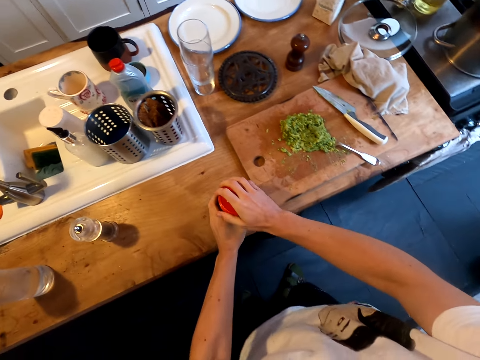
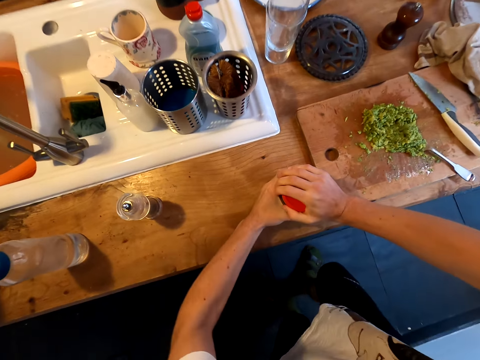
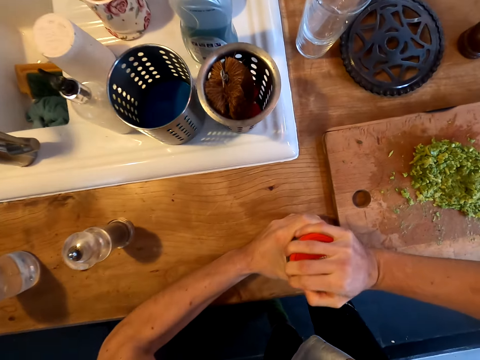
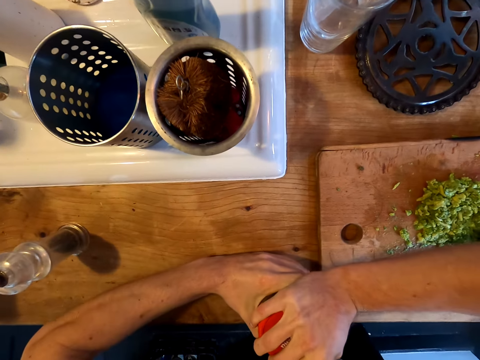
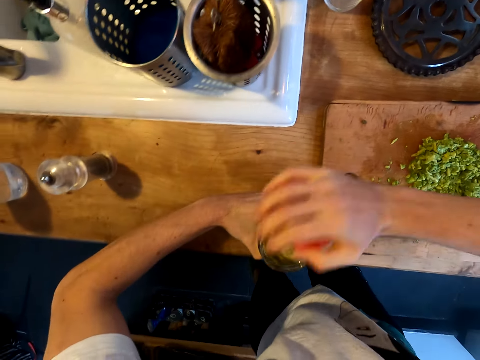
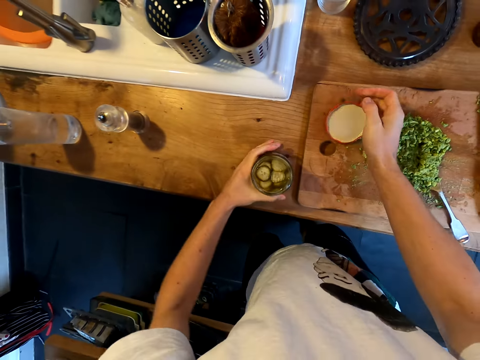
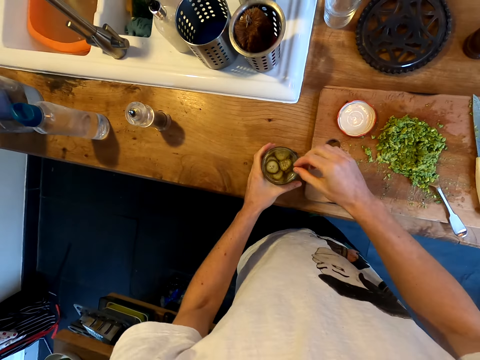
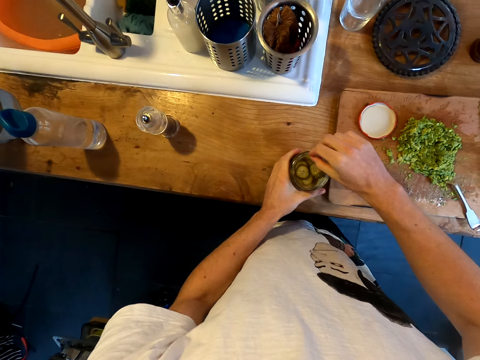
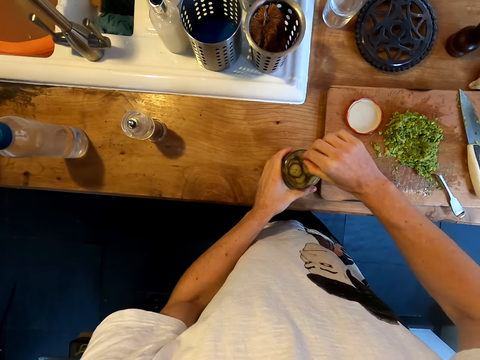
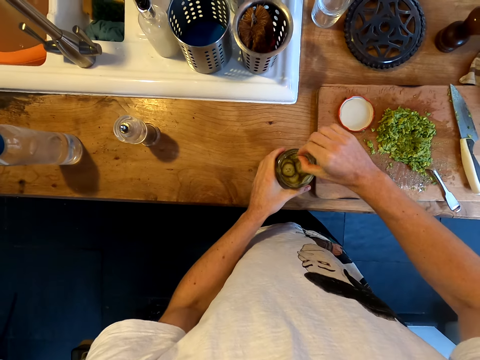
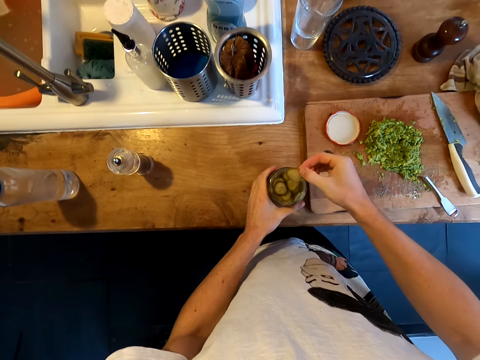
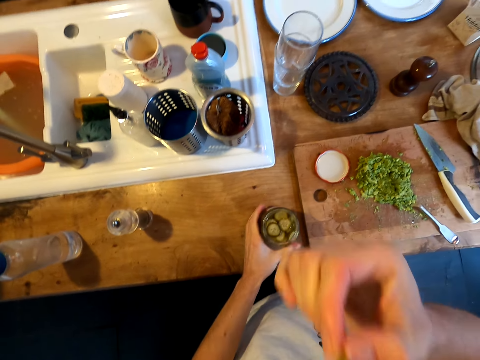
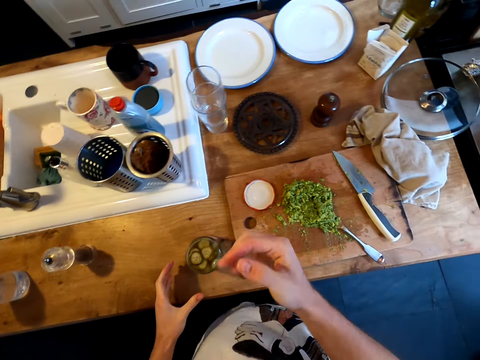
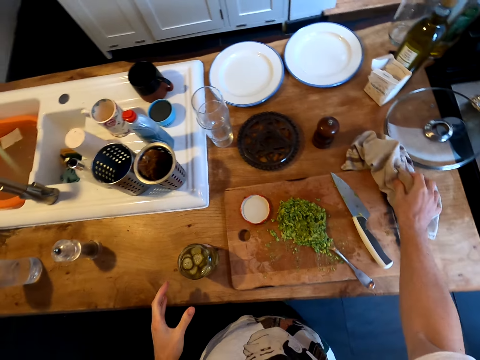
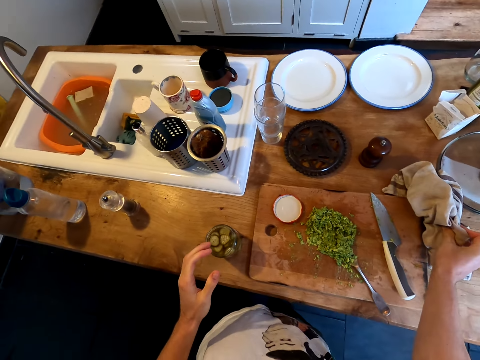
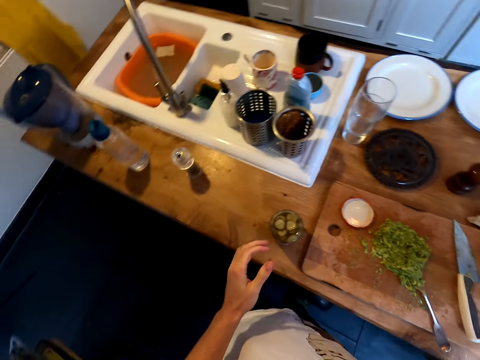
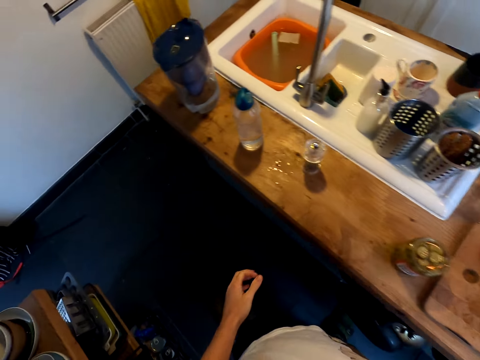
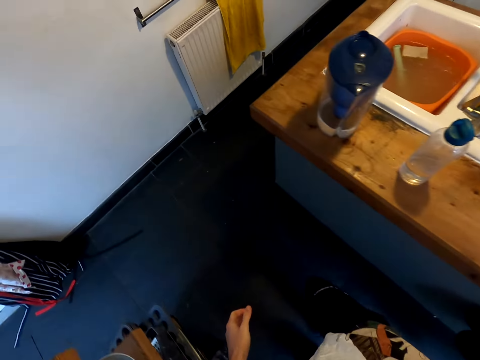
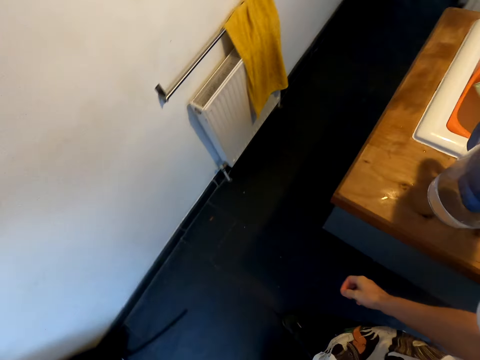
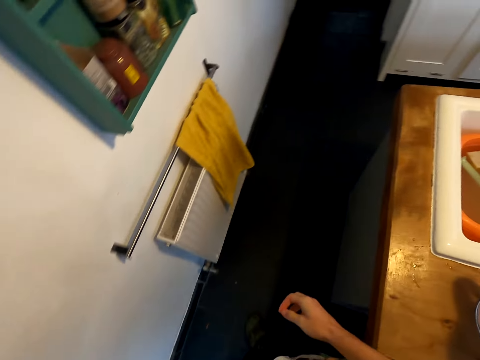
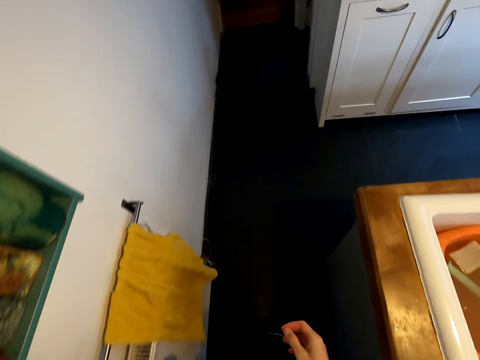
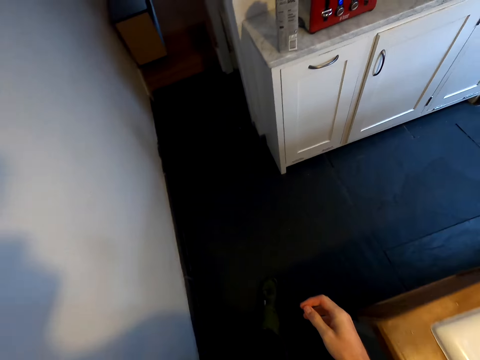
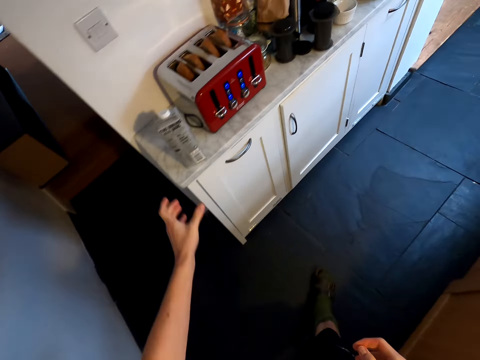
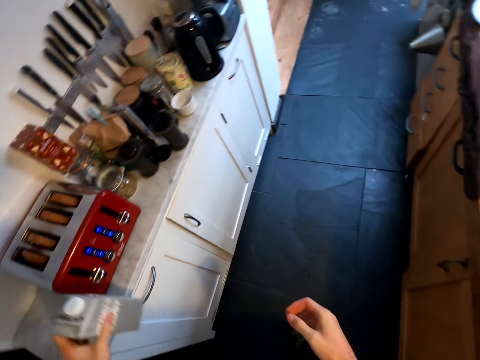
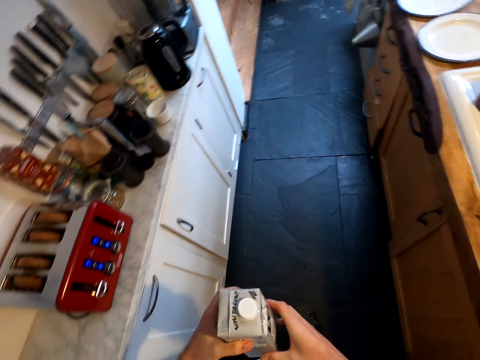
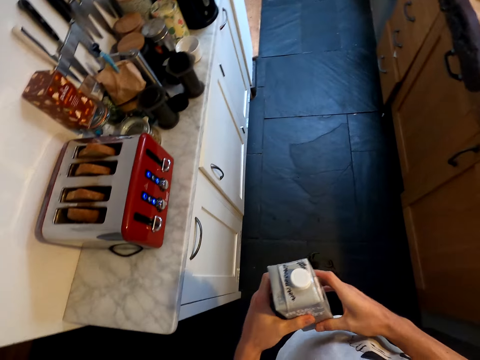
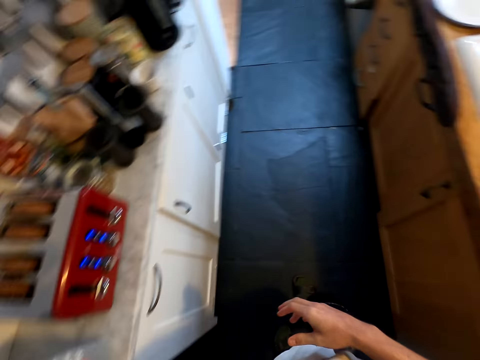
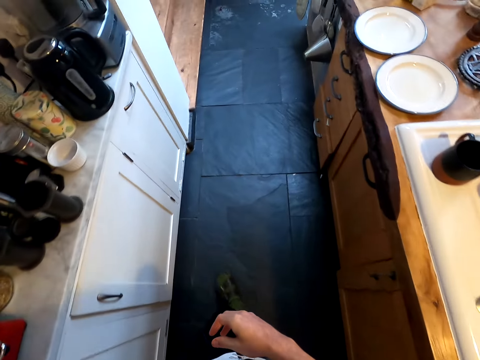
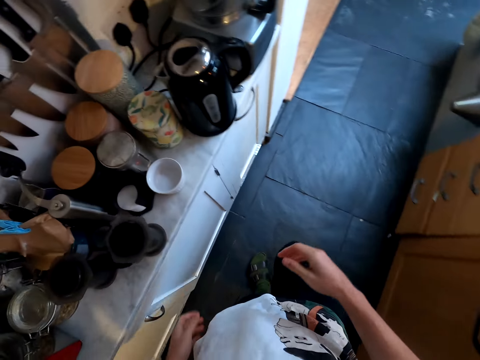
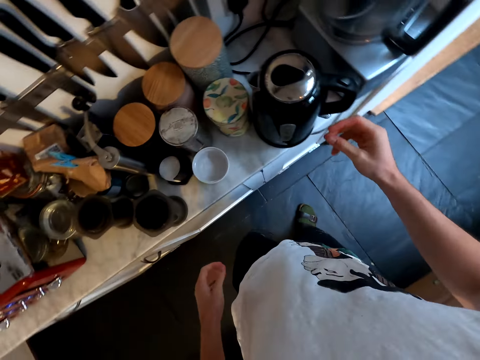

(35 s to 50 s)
The camera wearer puts the tin on the counter. He opens the tin. He puts the lid on the counter. He picks up cucumber. He eats the cucumber. He pulls his hand off the tin. He dries his hand with a cloth. He walks around the kitchen. He picks up a packet of milk. He holds the packet of milk with both hands. He pulls his hand off the packet of milk. He walks around the kitchen. He puts the milk on a cupboard.

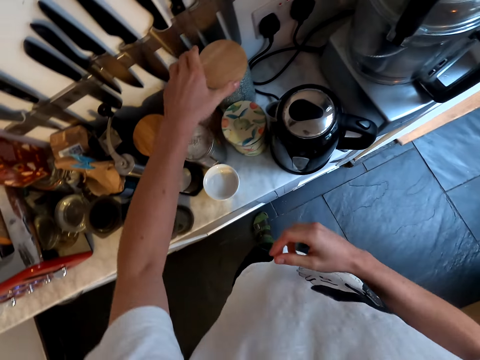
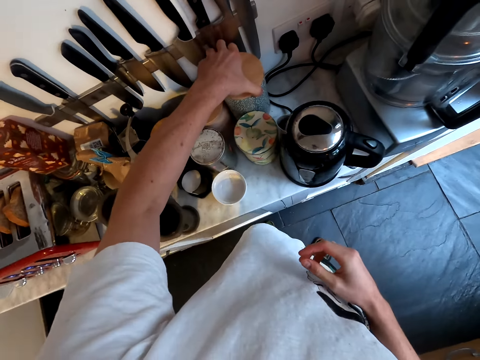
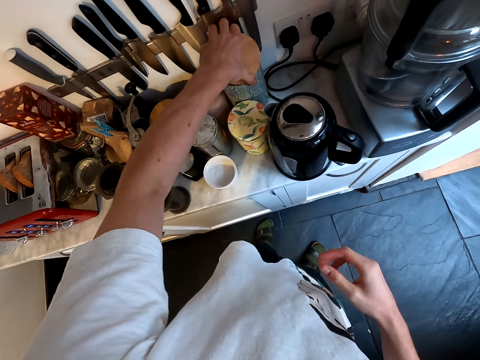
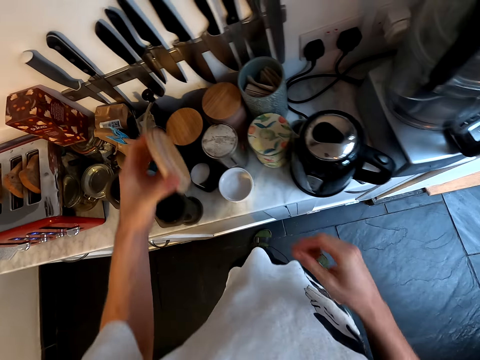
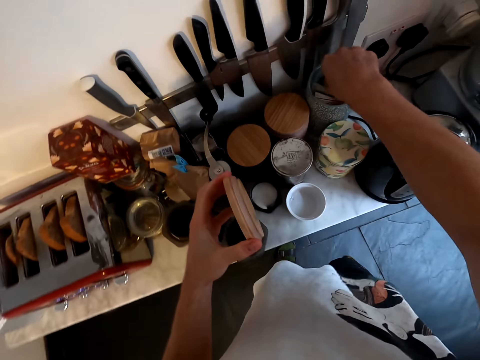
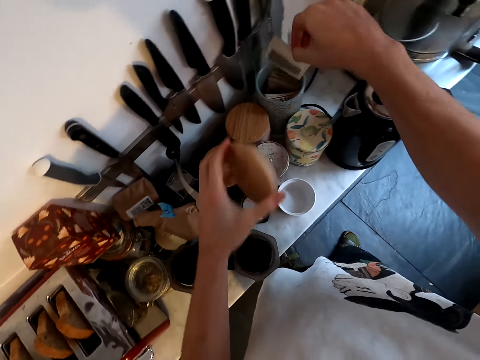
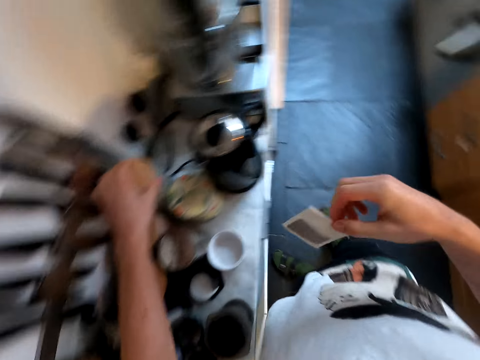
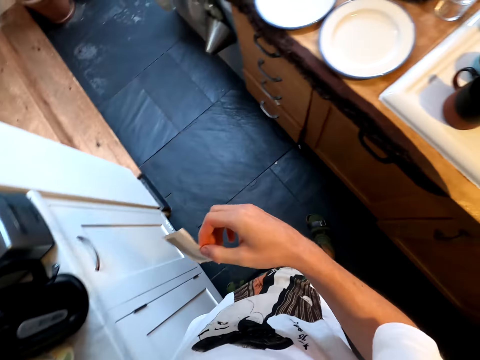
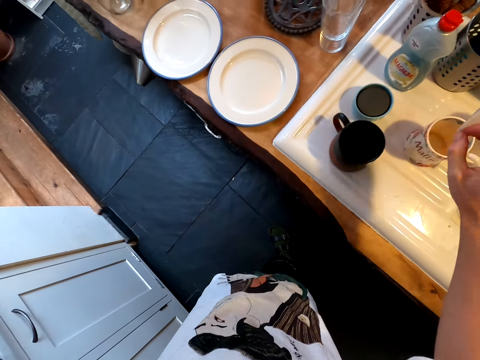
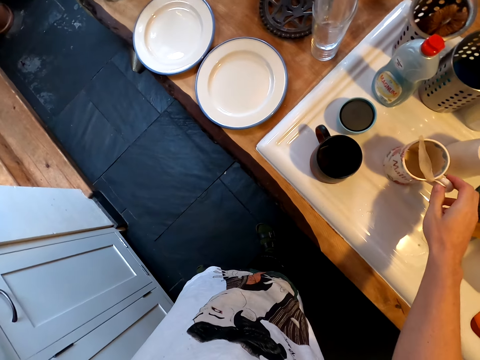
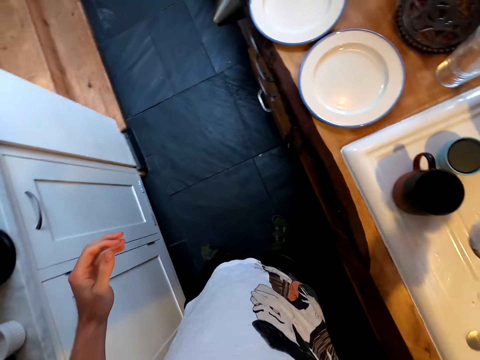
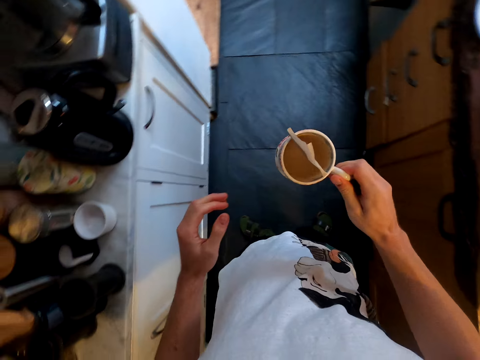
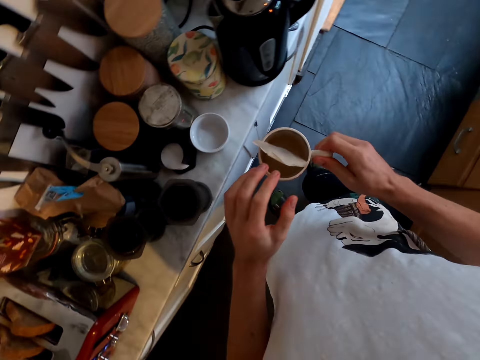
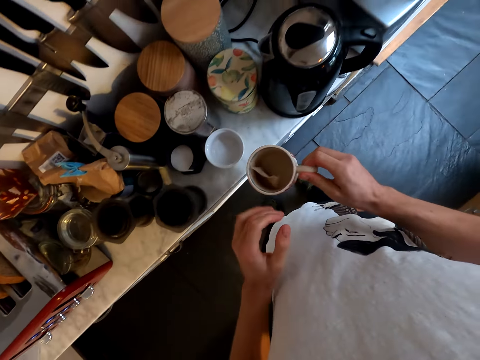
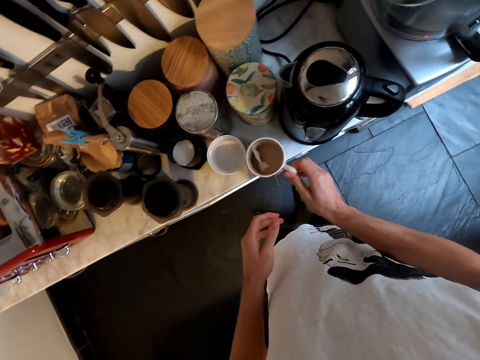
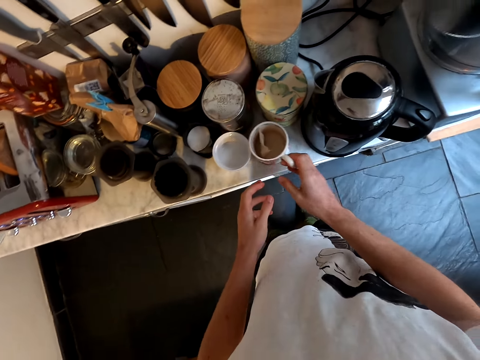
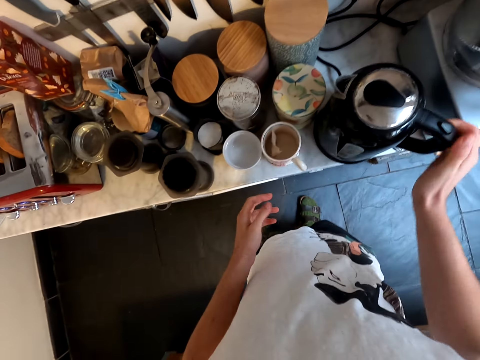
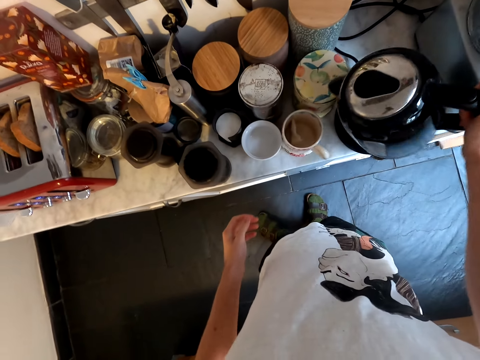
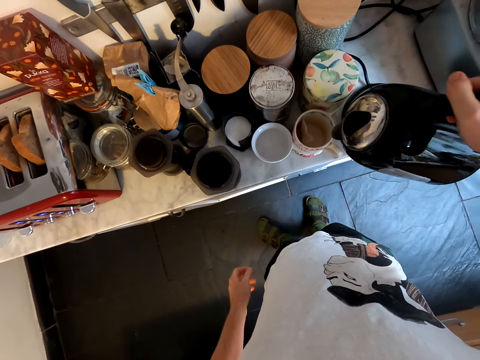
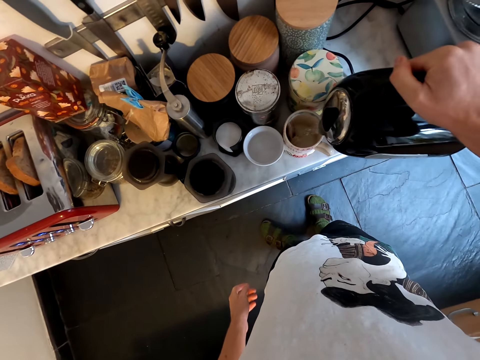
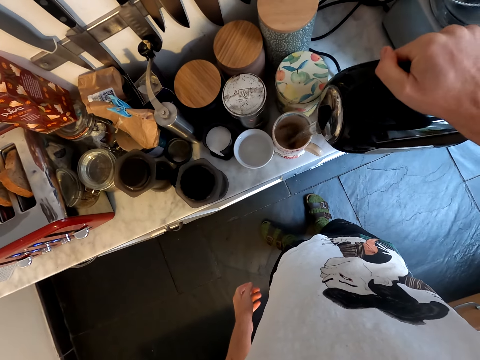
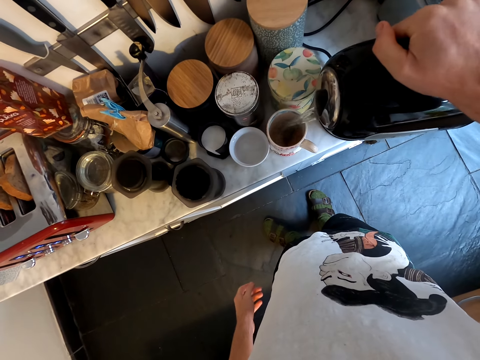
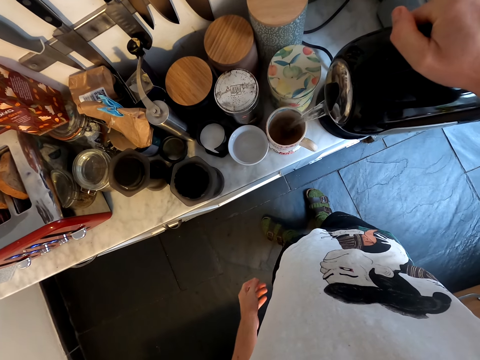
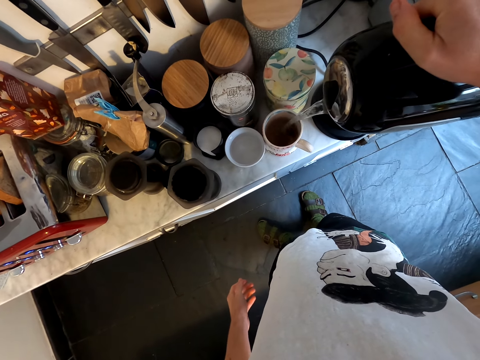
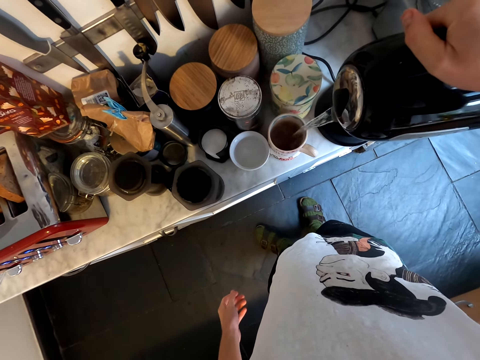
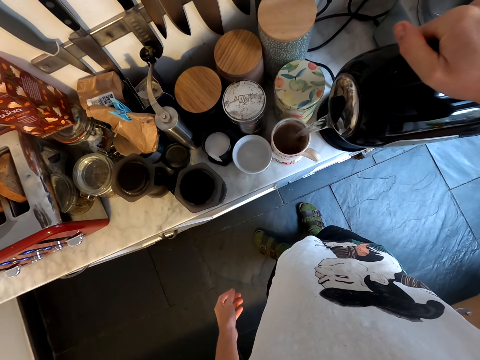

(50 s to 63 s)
The camera wearer opens a tin. They pick up a tea bag. They close the tin. They put the tea bag in a mug. They pick up the mug. They push the tea bag in the mug. They put the mug on the counter. They pick up an electric jug. They empty water in the mug.
